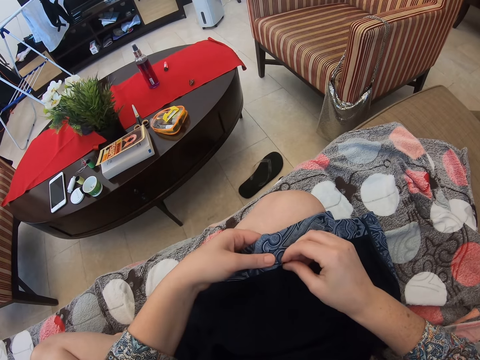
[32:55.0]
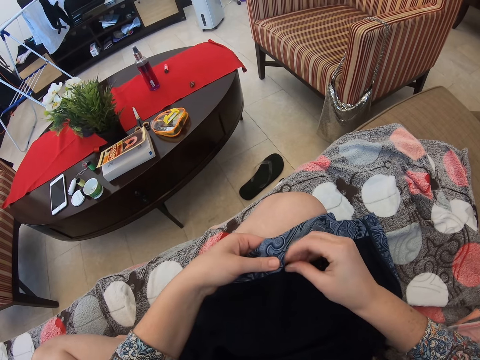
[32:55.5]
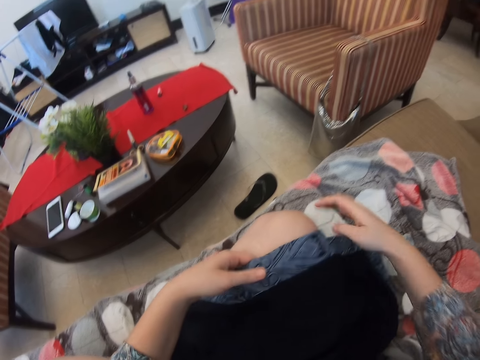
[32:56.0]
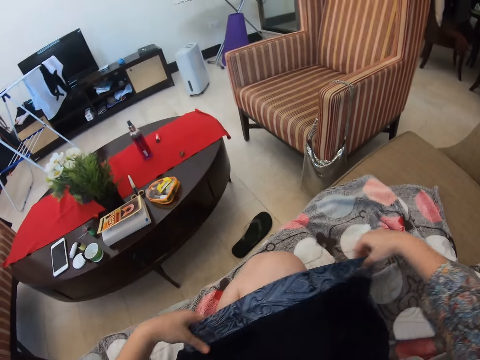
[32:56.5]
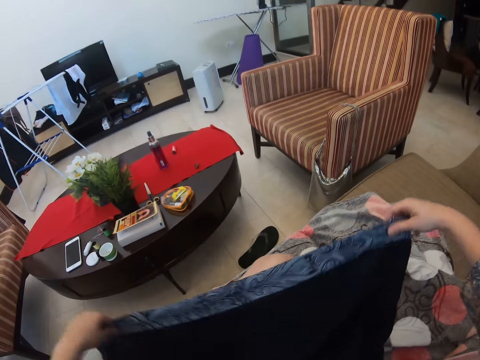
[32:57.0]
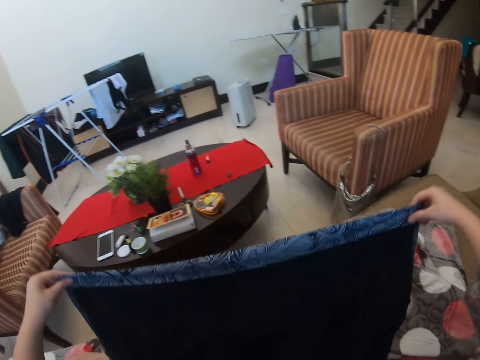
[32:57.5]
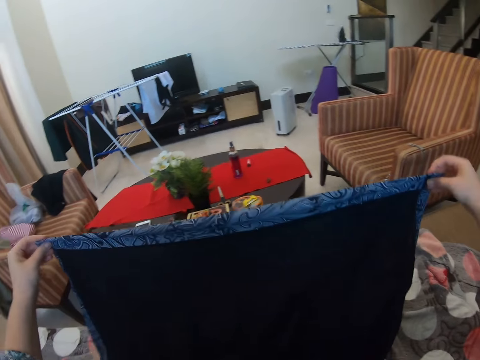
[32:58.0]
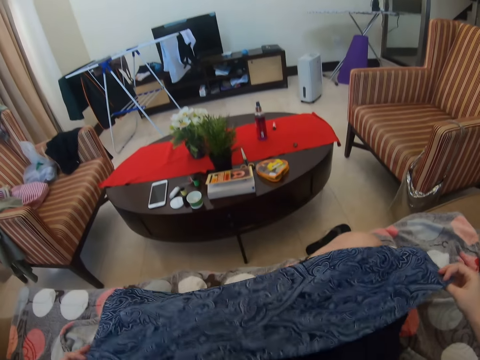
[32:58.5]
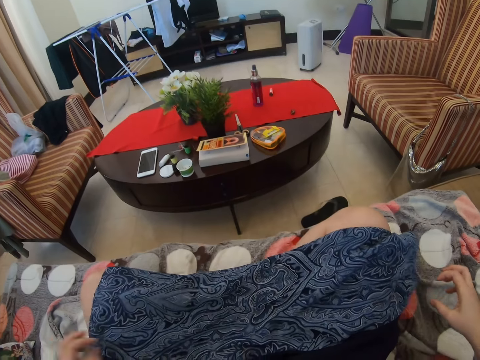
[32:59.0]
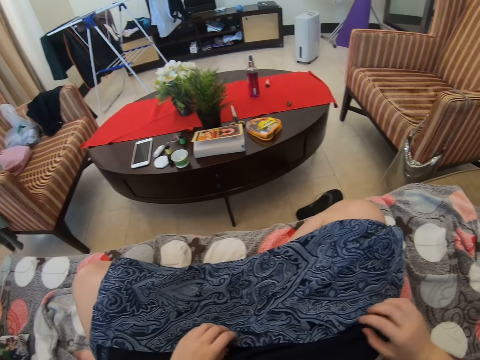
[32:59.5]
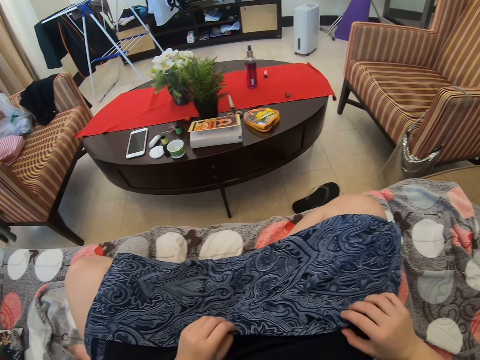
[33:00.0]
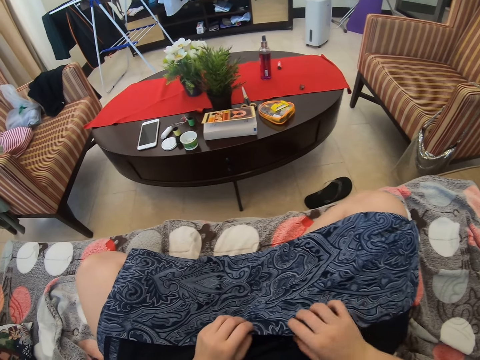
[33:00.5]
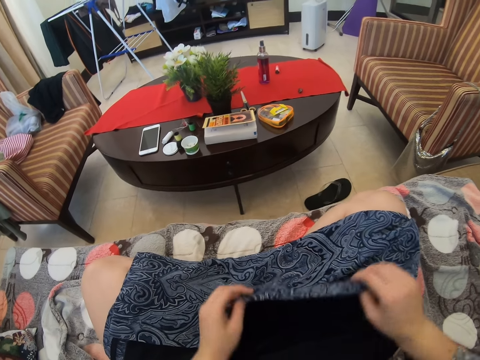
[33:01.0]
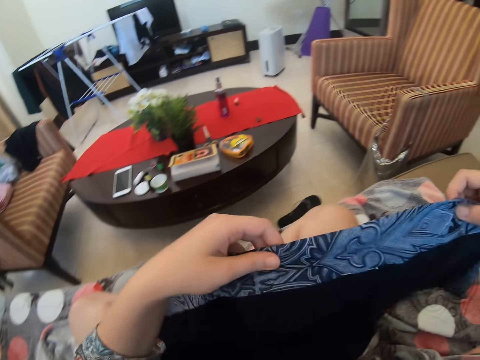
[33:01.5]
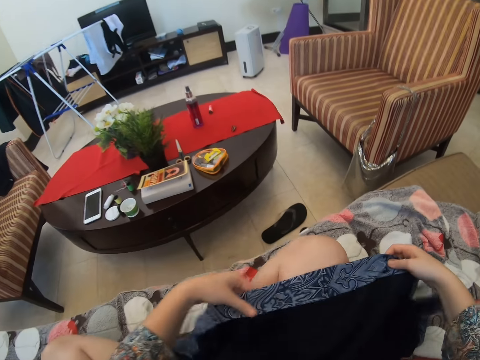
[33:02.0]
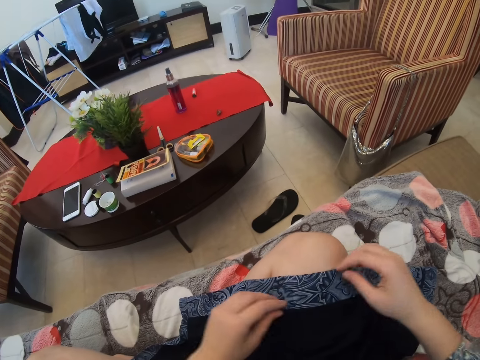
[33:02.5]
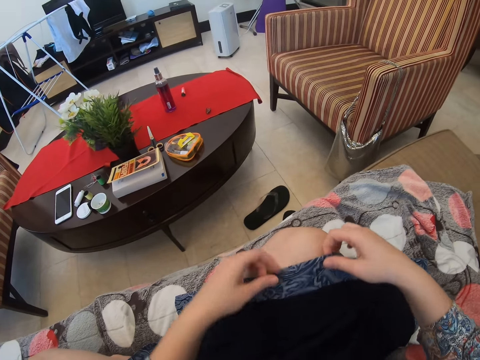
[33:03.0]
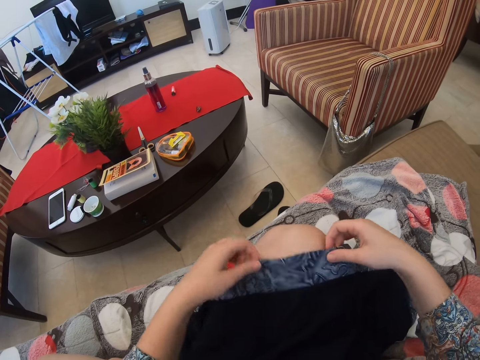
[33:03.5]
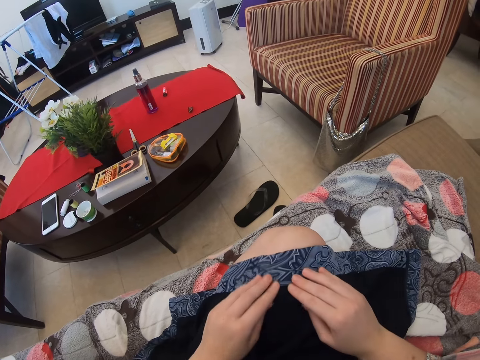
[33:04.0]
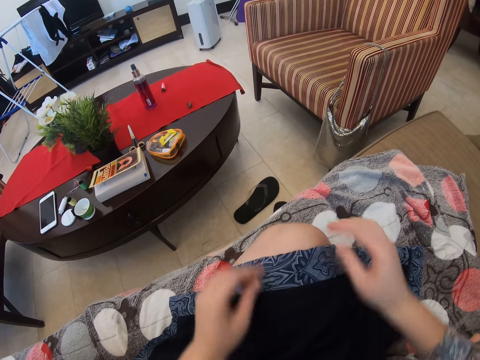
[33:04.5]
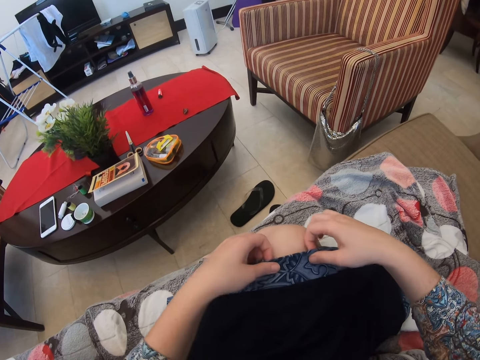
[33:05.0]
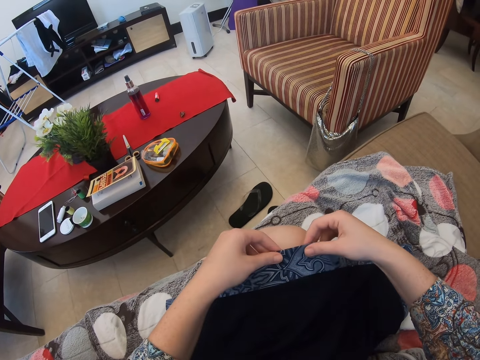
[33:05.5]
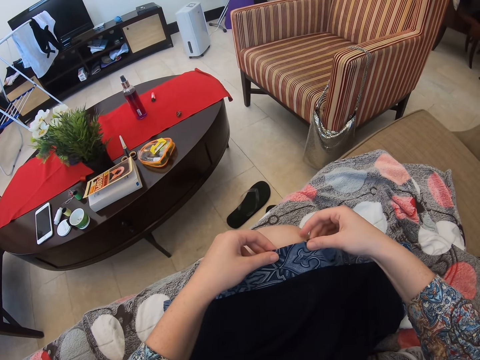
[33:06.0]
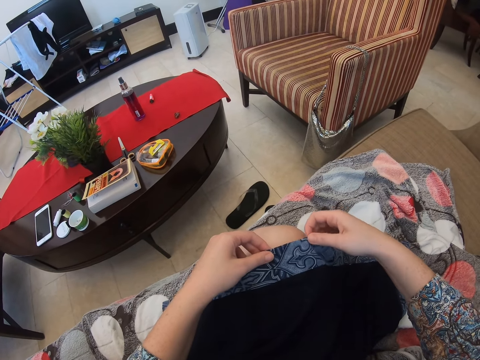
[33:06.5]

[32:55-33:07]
The camera wearer turns the shawl. They lift the cloth. They hold the cloth. They touch on the shawl edge.

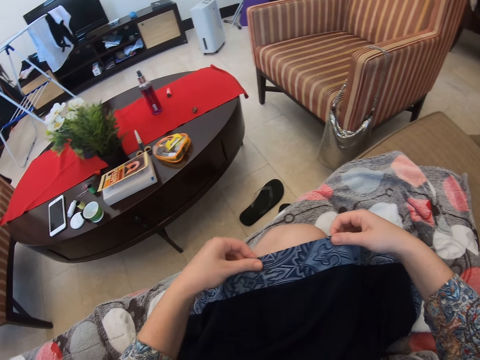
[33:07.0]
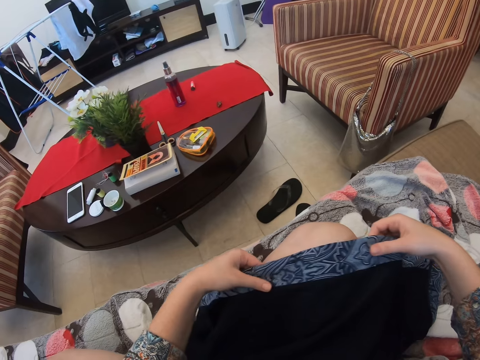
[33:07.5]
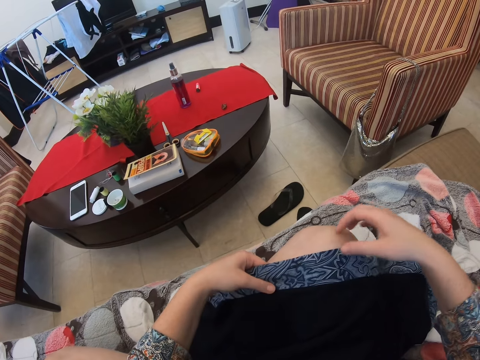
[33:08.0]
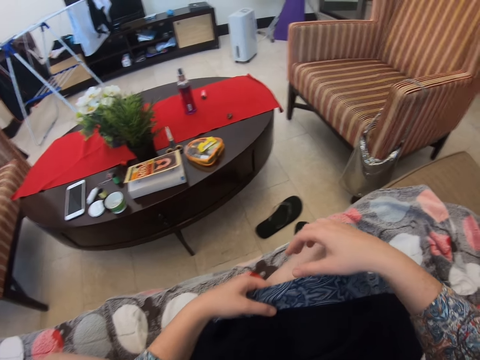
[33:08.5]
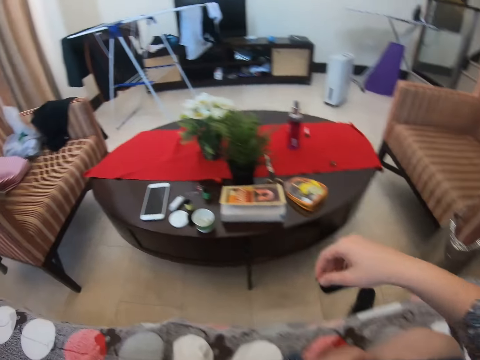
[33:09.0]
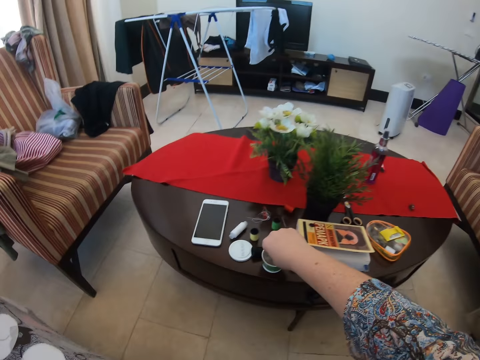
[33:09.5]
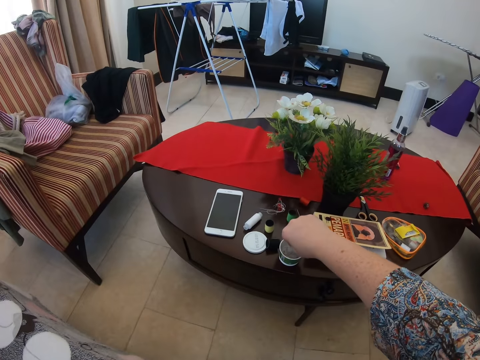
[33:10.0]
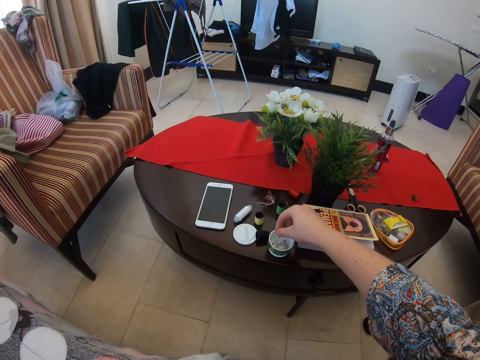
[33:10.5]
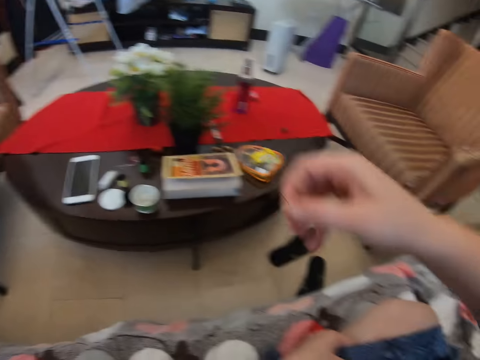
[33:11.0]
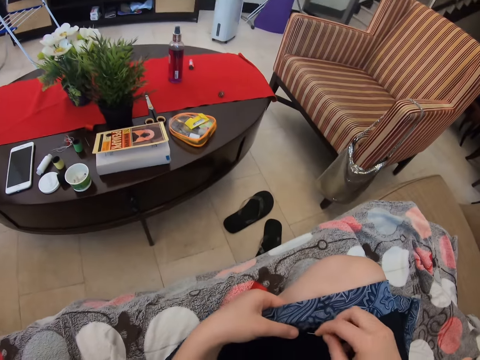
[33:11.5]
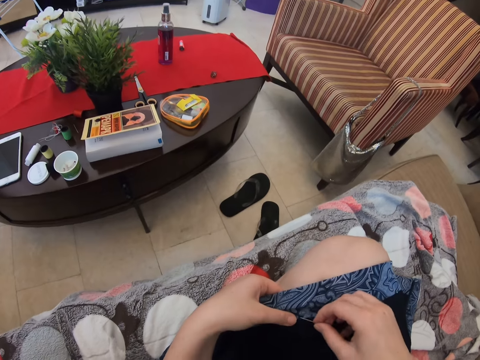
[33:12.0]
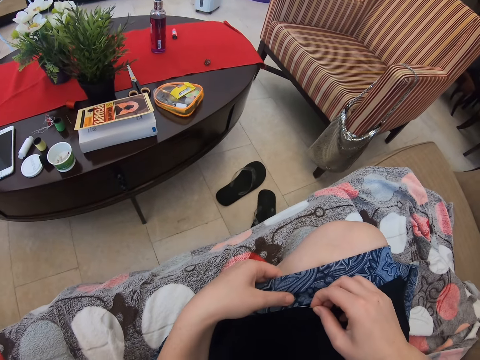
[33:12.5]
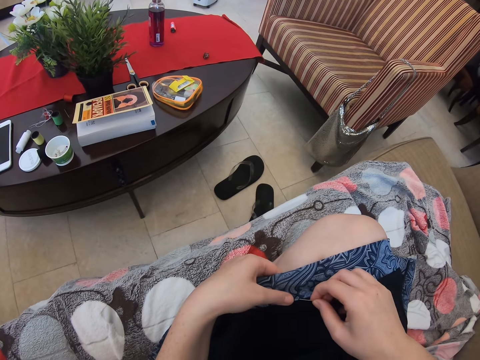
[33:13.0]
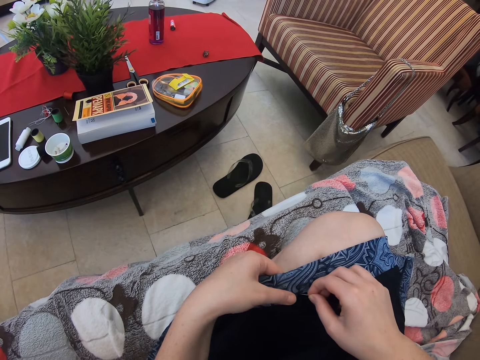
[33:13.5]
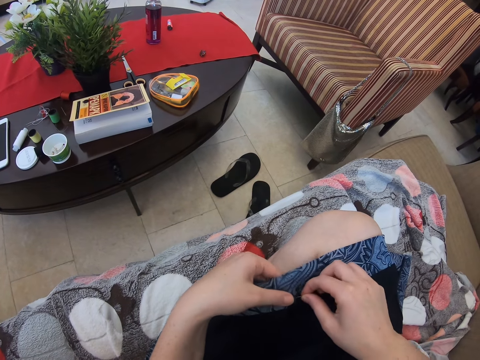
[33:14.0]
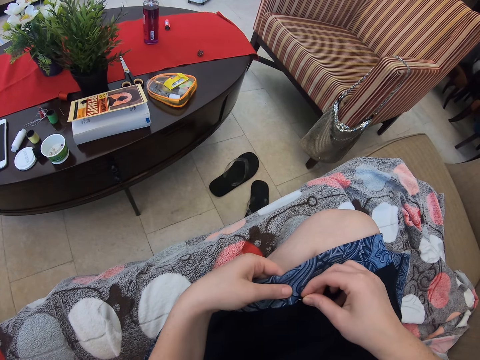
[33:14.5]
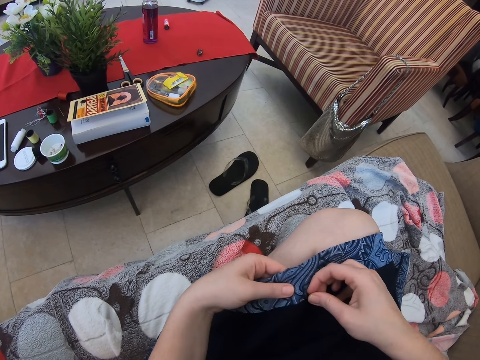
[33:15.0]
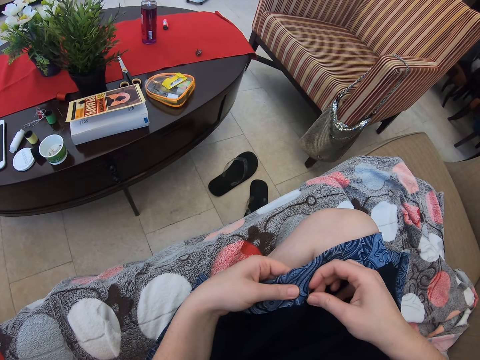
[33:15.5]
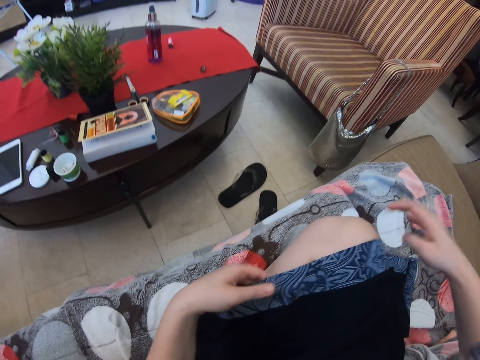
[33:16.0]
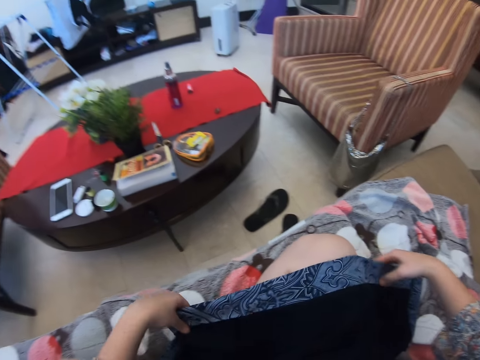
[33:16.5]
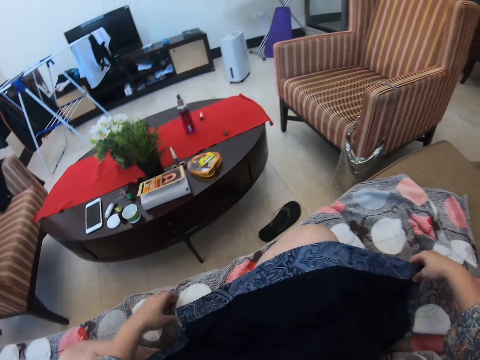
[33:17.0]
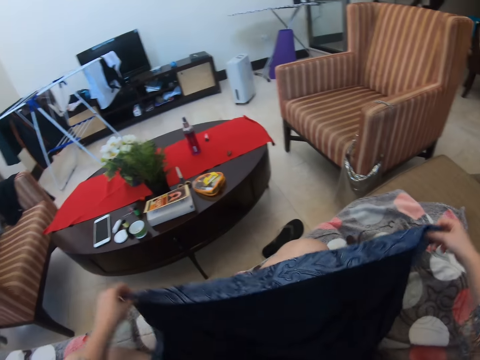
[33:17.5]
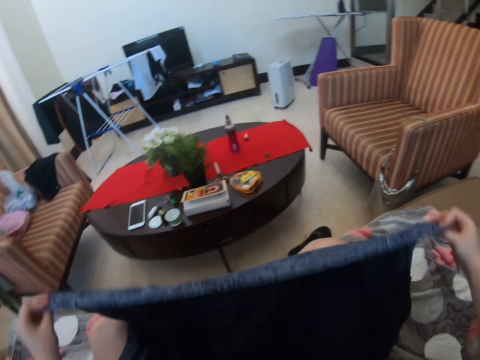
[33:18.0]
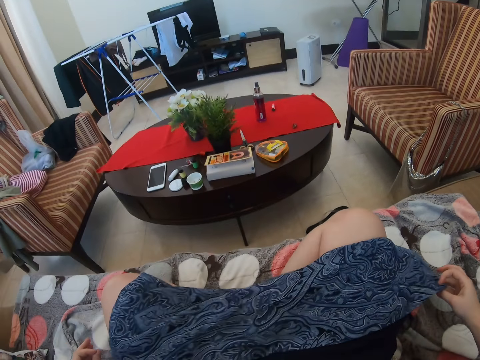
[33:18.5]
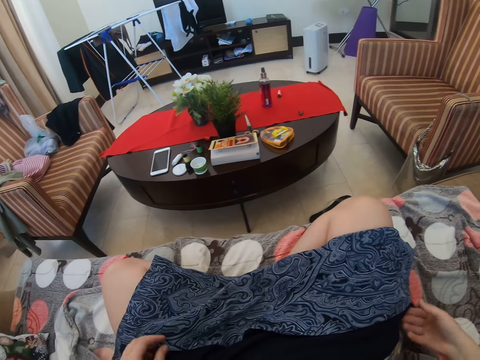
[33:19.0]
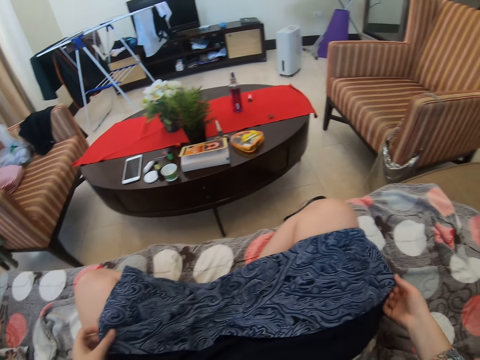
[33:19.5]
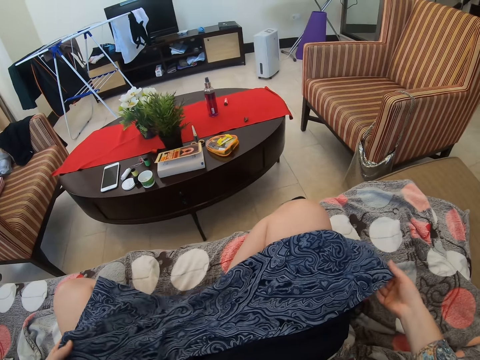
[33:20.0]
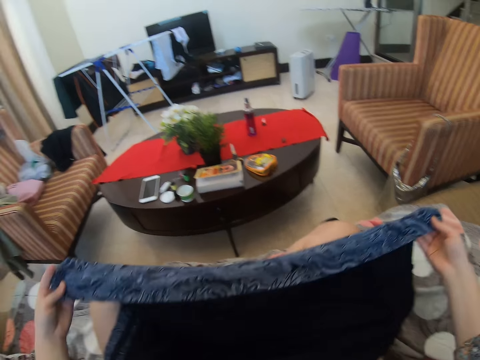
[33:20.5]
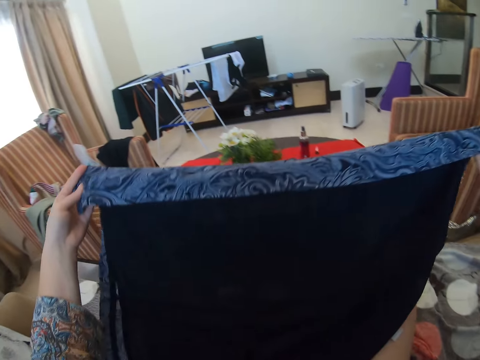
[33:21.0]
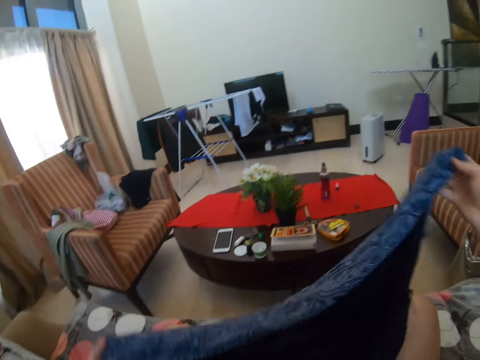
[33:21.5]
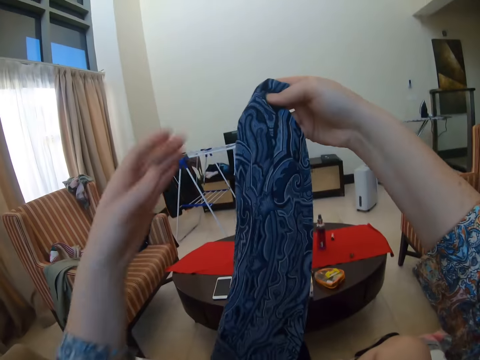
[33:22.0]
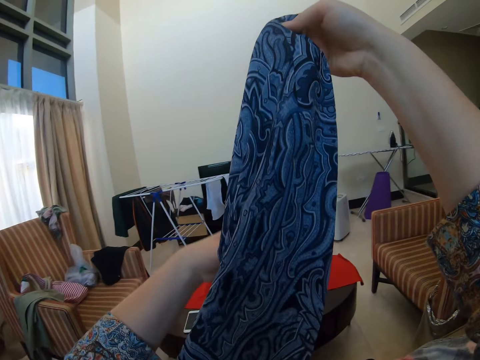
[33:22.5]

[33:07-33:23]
The camera wearer takes a pin. They insert the pin in the shawl or cloth edge. They turn the shawl. They fold the cloth. They lift the shawl up.
